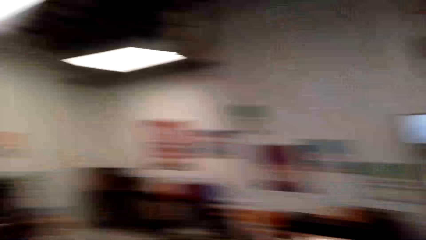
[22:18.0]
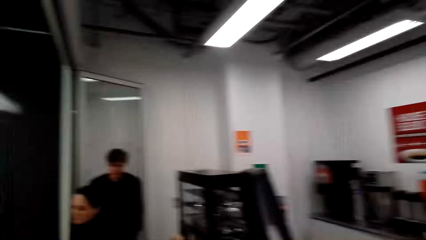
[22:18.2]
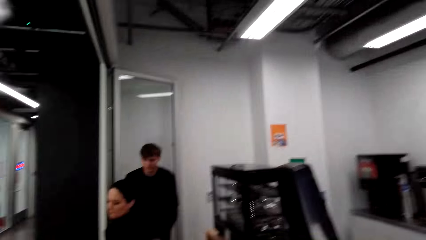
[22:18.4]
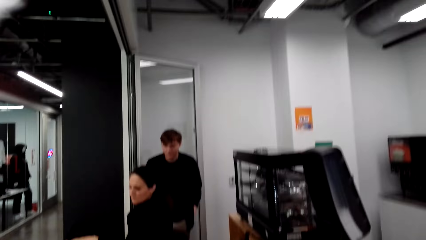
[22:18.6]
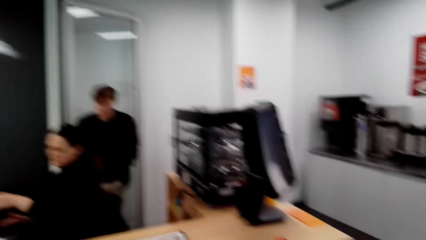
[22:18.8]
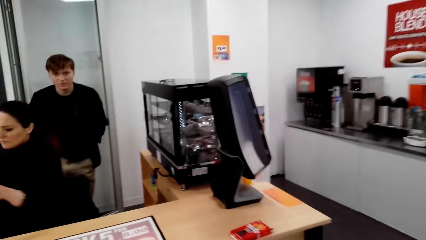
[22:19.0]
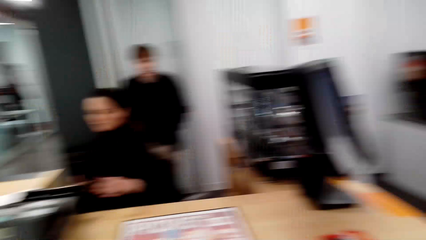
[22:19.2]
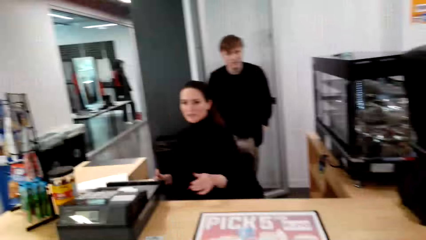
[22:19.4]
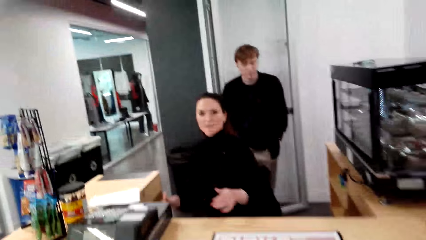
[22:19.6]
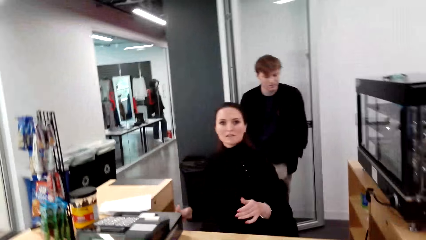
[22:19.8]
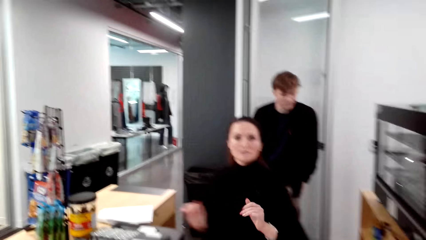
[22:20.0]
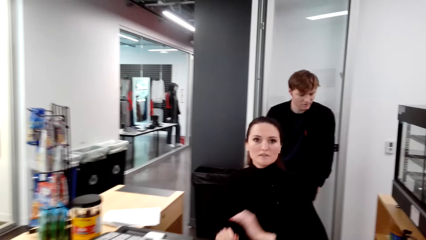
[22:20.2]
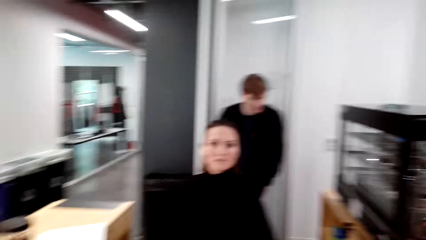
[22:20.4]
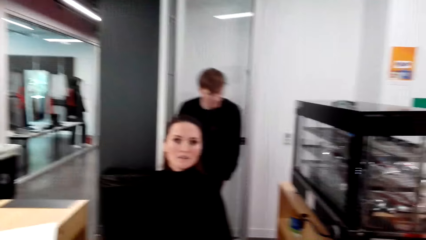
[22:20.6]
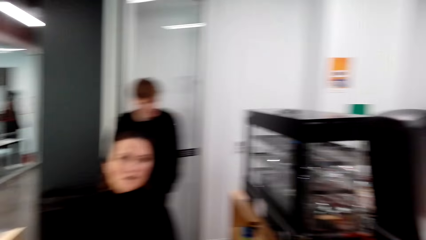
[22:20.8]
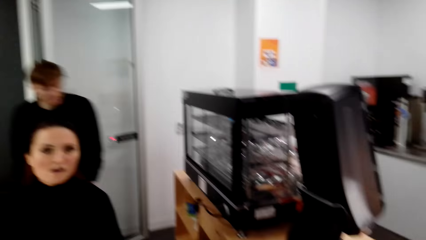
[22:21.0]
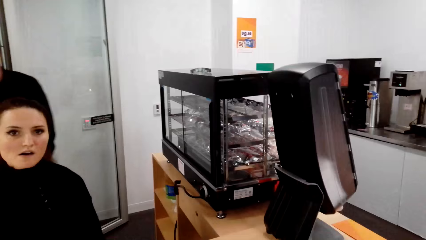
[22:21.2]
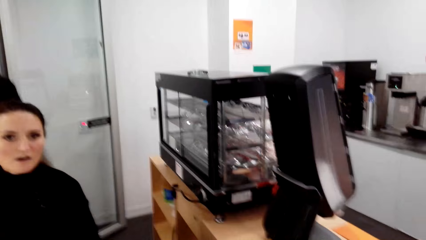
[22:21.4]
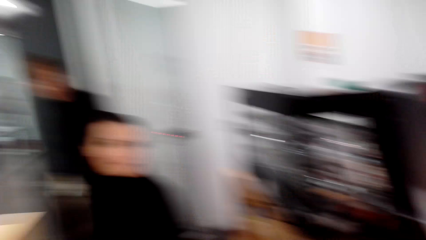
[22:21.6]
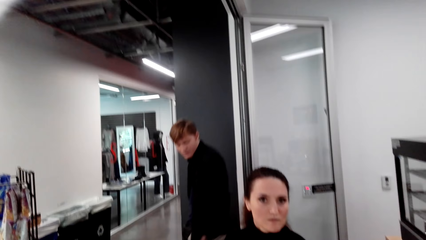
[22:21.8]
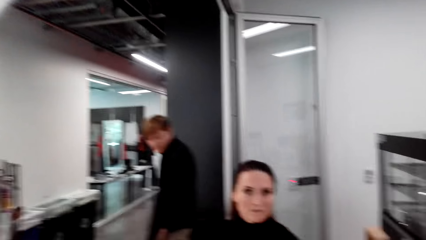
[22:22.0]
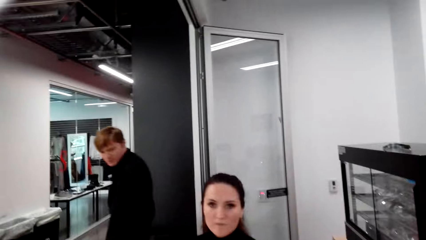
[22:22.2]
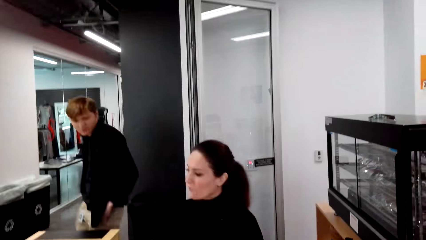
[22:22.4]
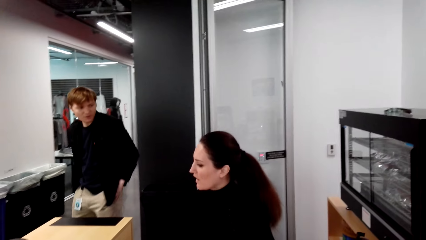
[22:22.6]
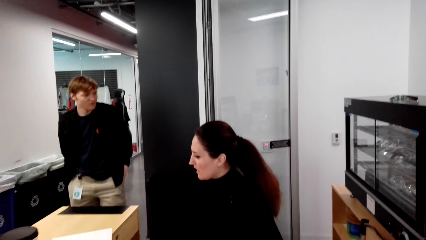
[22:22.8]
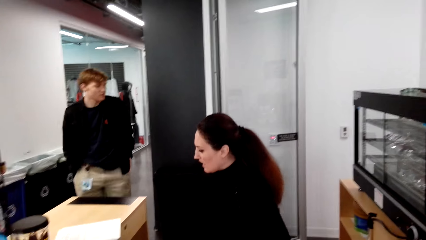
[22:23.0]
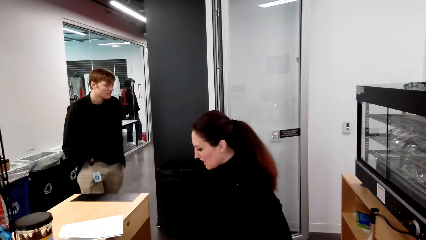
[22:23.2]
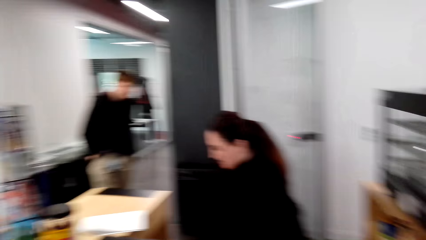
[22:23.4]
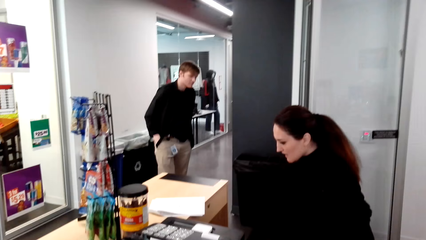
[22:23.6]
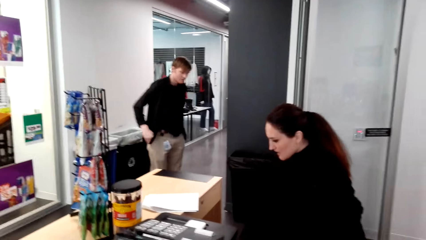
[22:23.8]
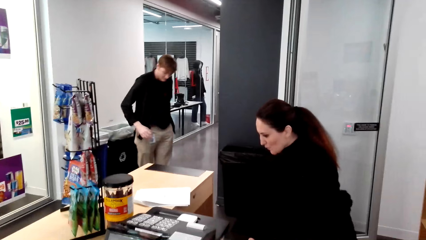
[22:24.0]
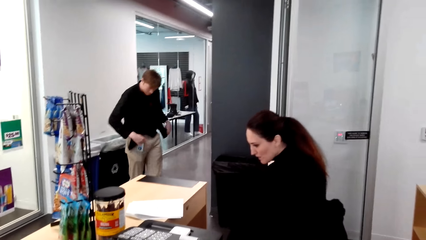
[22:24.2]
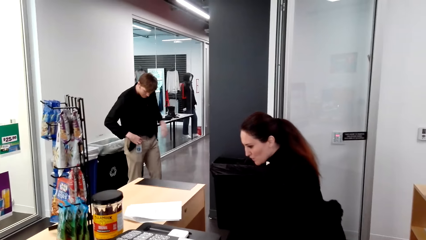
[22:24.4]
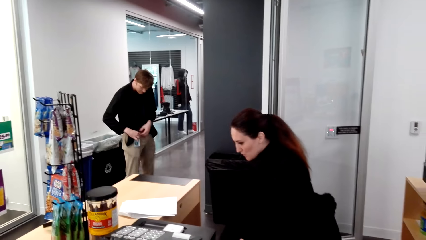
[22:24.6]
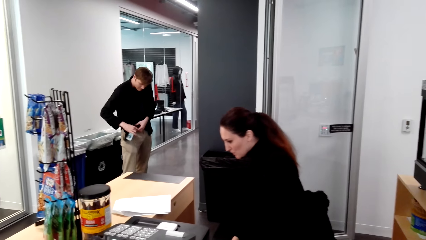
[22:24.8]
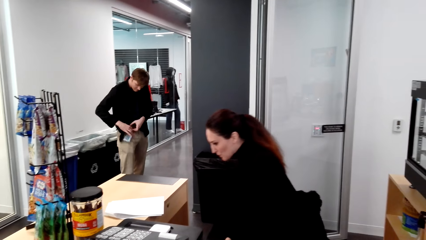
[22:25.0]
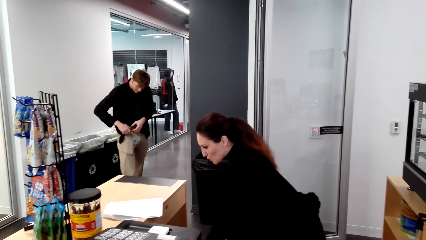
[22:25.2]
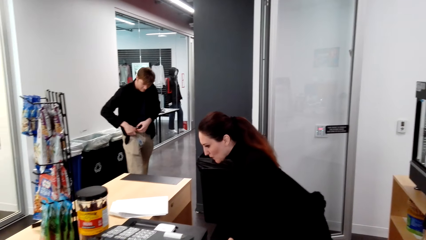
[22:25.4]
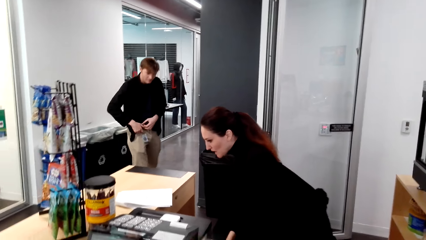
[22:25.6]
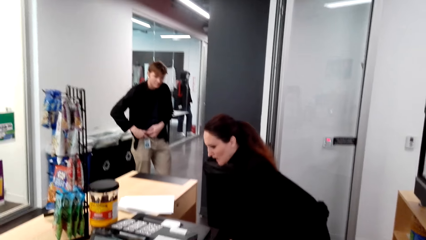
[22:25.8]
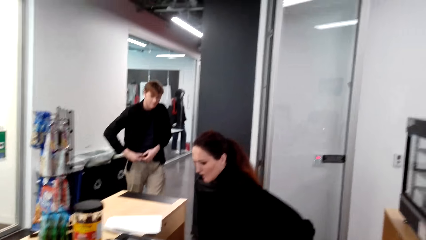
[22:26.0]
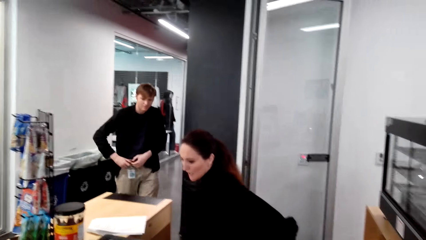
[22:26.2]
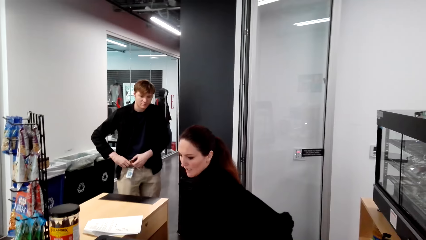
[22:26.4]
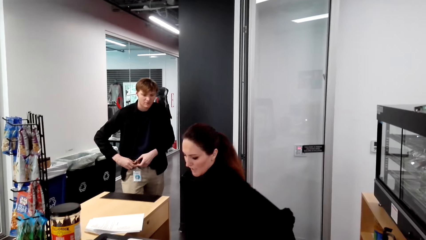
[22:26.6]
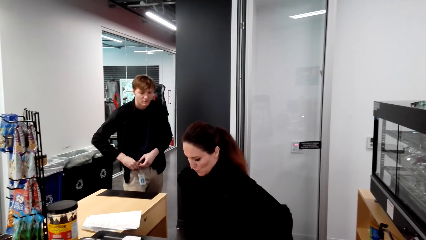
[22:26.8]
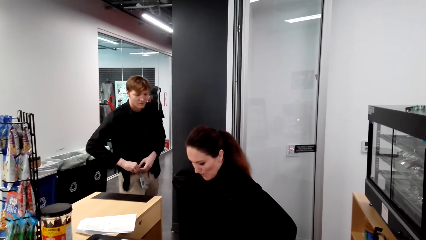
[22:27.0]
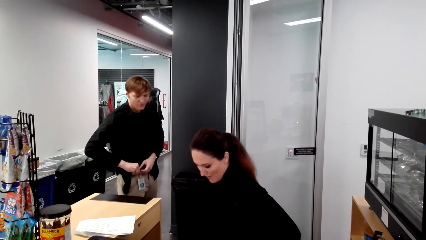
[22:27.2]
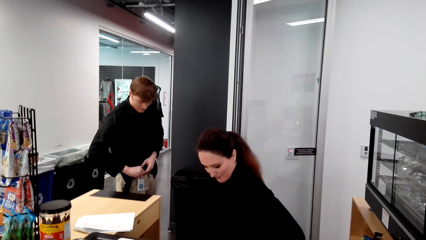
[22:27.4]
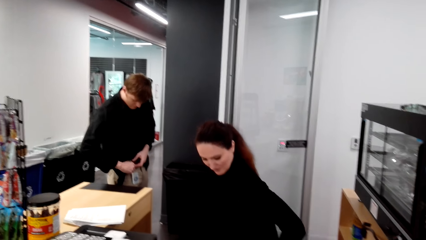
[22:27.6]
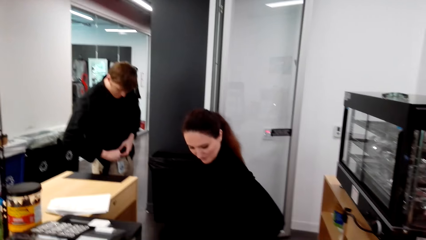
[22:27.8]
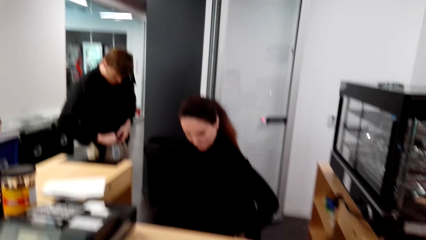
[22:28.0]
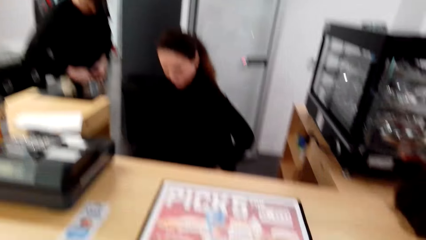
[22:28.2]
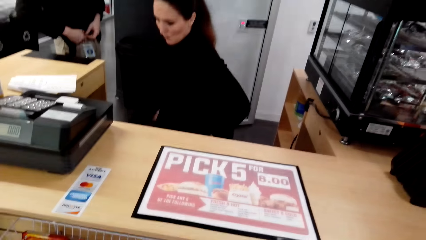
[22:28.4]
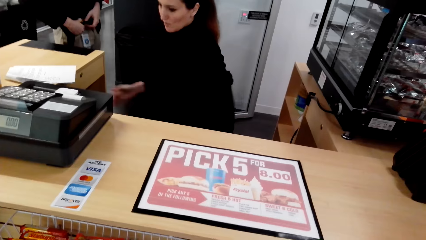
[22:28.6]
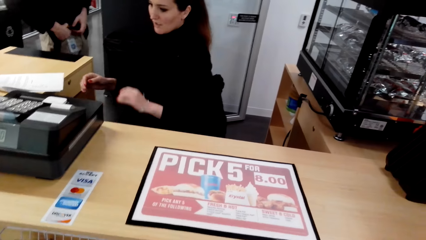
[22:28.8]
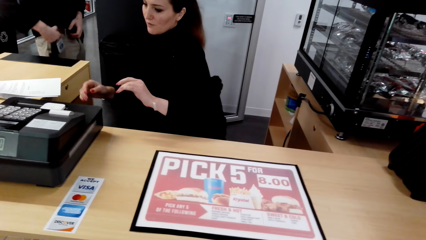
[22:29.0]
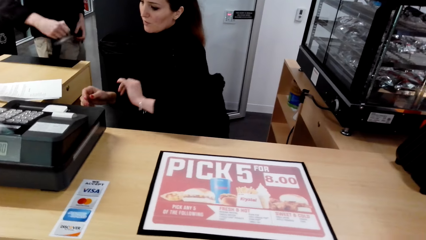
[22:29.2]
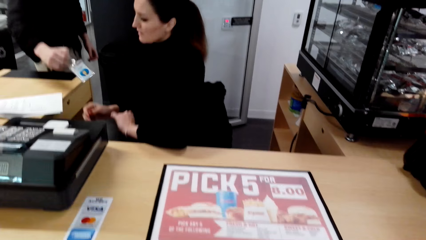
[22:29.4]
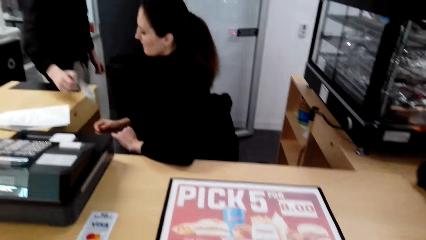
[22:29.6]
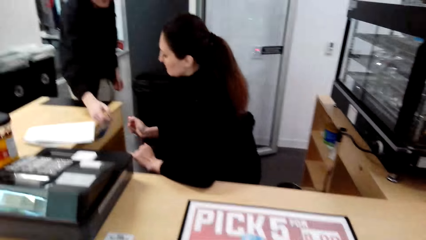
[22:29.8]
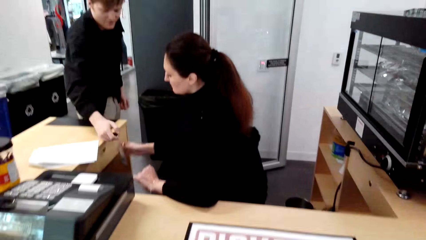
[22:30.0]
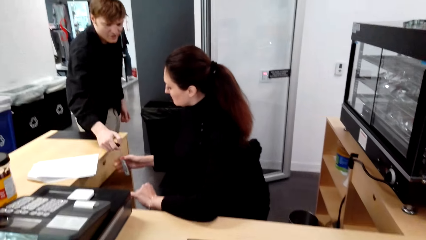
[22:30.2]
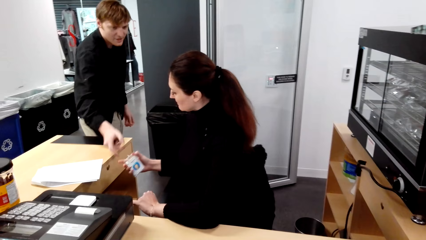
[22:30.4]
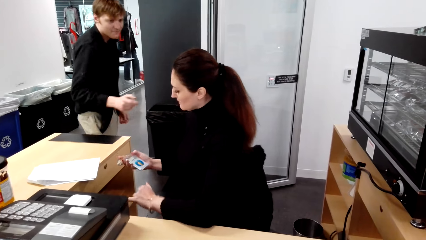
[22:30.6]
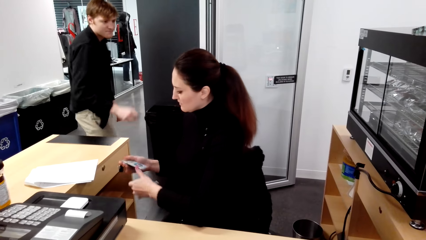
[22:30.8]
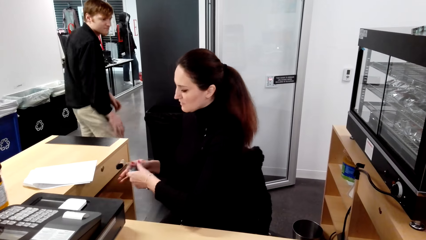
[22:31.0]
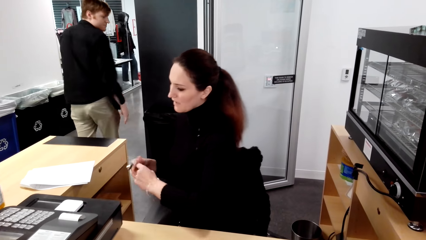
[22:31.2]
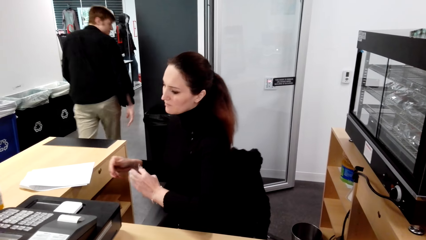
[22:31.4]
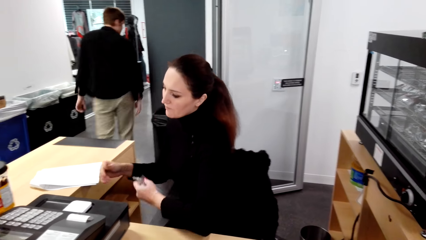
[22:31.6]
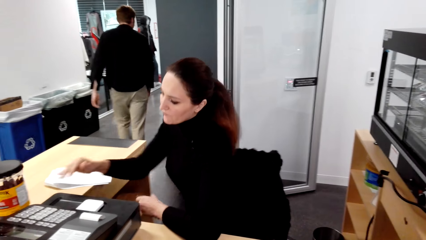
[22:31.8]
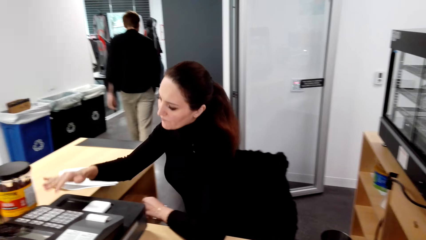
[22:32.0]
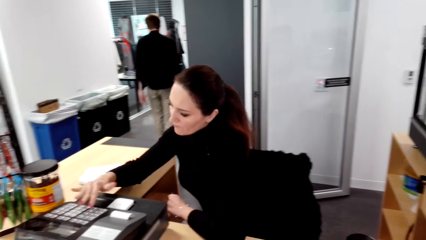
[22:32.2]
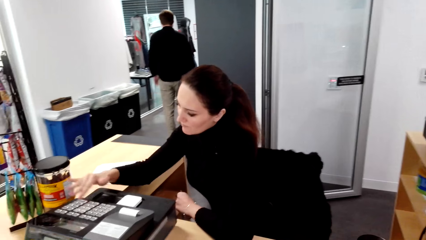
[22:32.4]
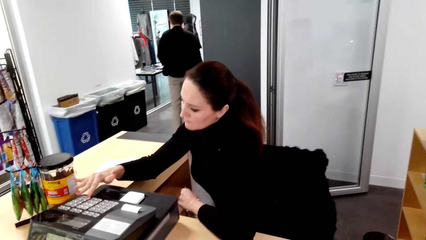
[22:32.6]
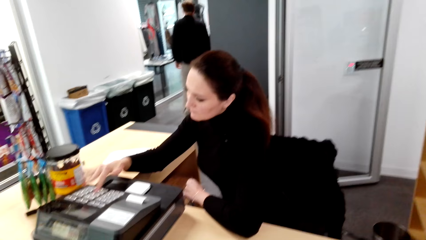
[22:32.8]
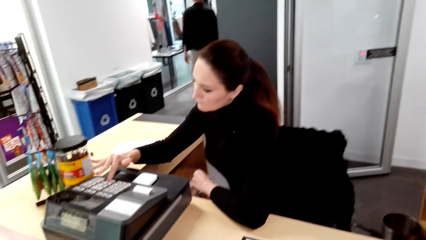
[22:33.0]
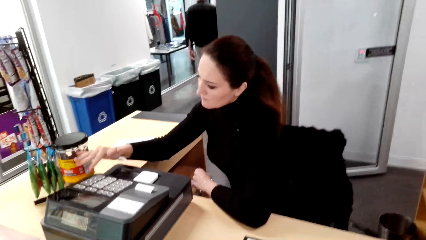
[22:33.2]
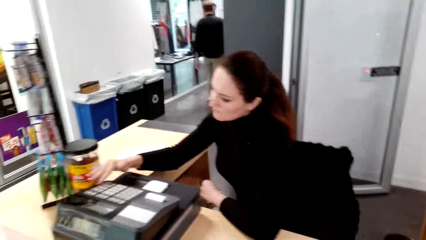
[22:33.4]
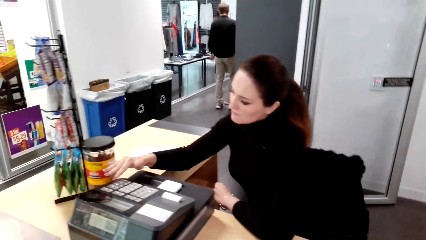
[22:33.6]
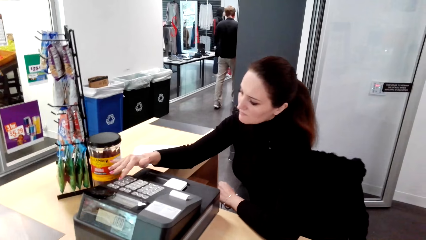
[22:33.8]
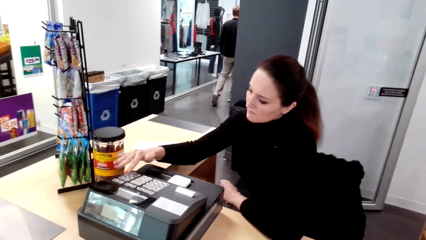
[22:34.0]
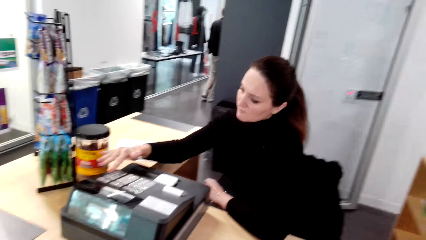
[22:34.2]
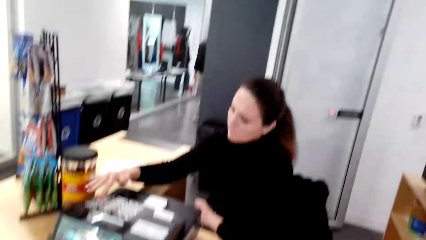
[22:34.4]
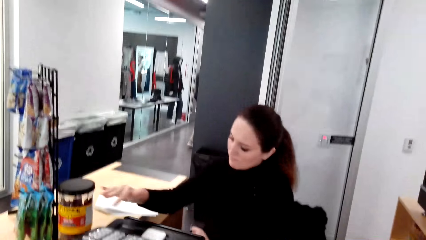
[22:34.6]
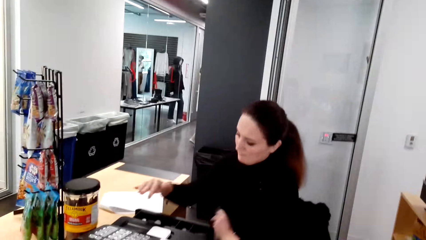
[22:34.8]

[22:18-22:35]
A woman converses with the camera wearer. A man walks away. The camera wearer looks around. The man removes a tag. The camera wearer interacts with the woman. The woman gets a badge from the man. The man walks away. The woman operates the cash register. She types on a calculator.
